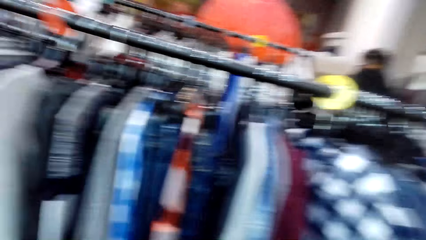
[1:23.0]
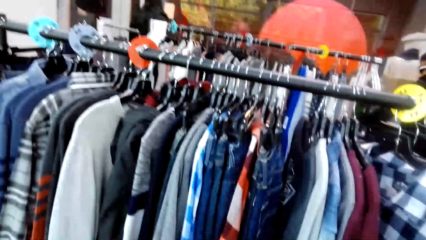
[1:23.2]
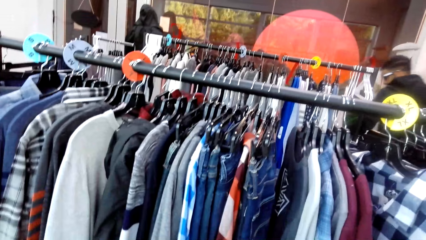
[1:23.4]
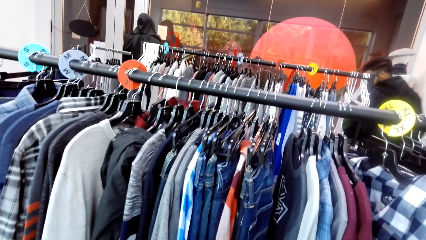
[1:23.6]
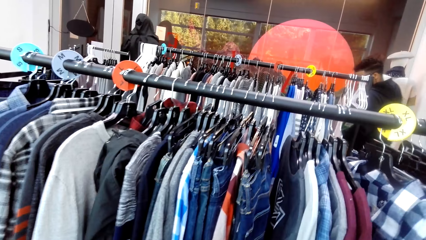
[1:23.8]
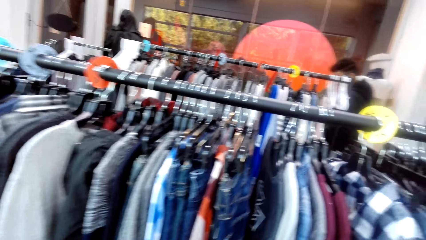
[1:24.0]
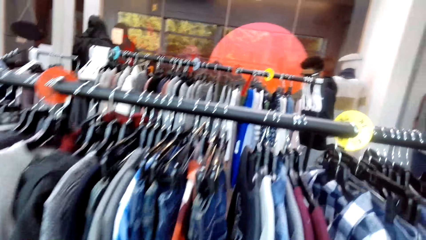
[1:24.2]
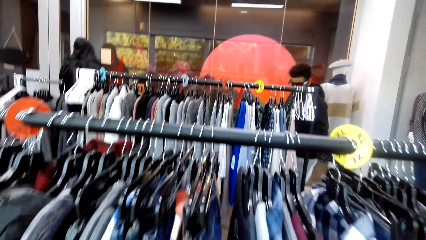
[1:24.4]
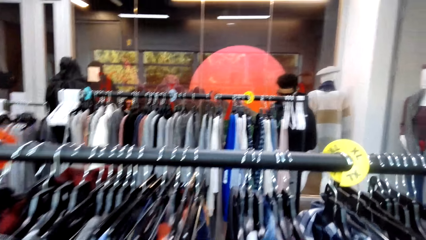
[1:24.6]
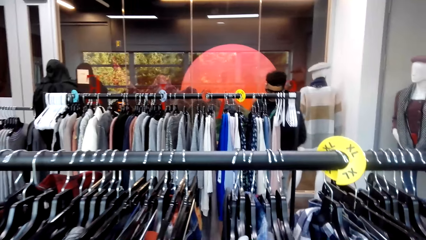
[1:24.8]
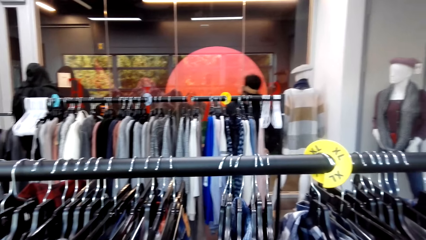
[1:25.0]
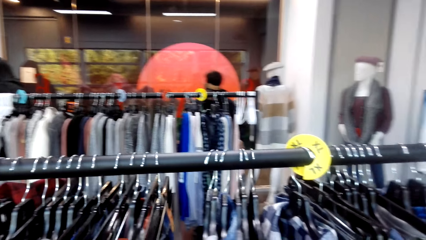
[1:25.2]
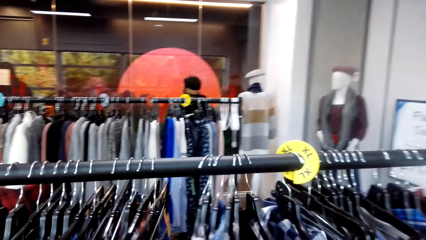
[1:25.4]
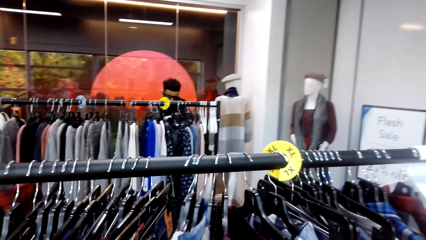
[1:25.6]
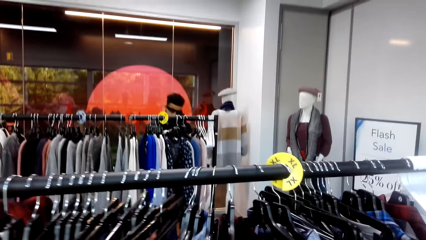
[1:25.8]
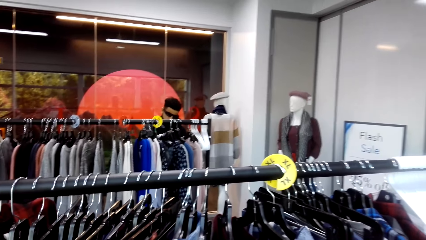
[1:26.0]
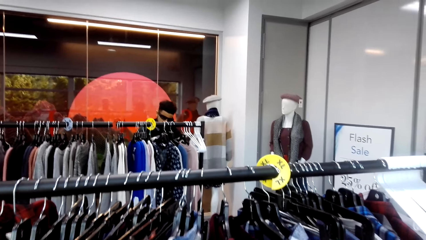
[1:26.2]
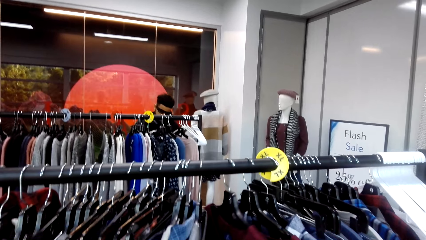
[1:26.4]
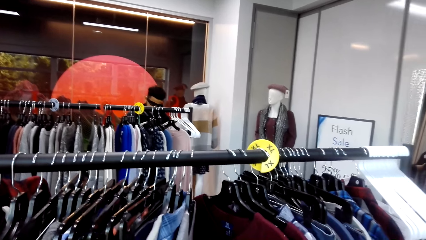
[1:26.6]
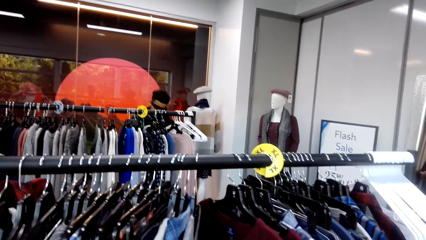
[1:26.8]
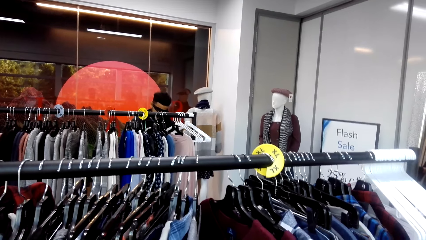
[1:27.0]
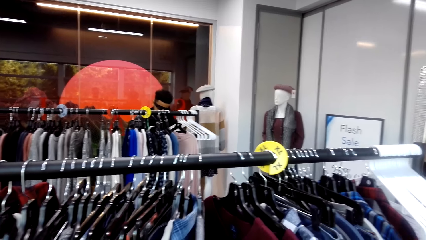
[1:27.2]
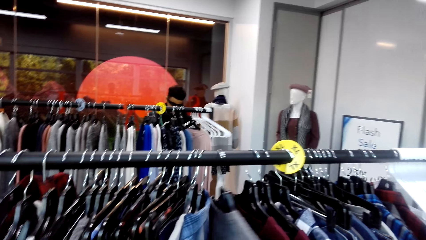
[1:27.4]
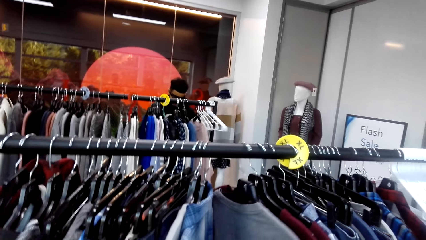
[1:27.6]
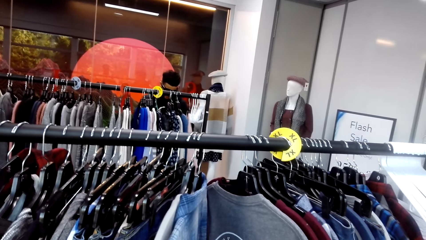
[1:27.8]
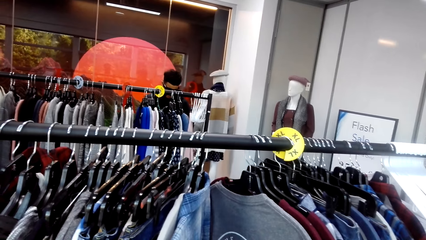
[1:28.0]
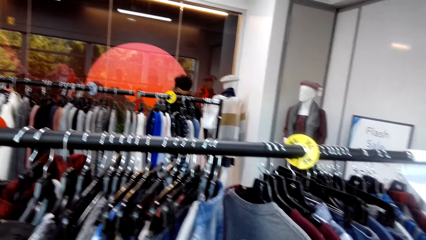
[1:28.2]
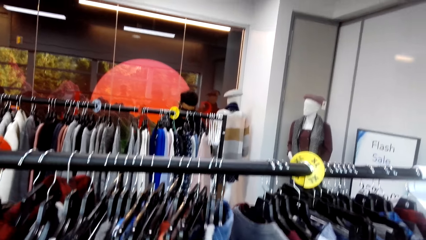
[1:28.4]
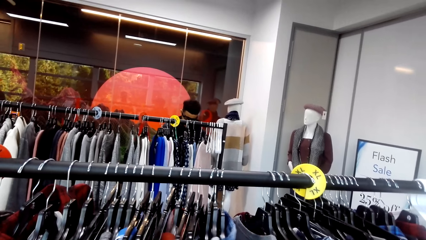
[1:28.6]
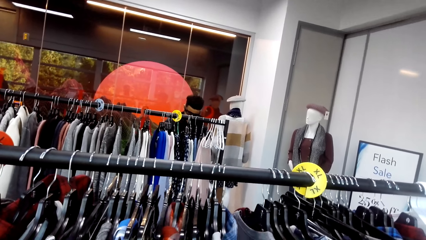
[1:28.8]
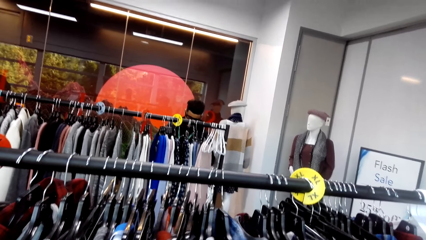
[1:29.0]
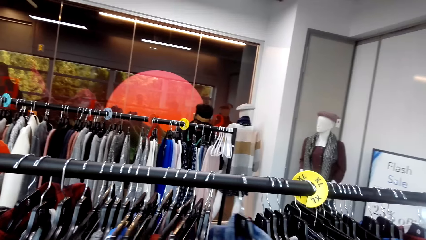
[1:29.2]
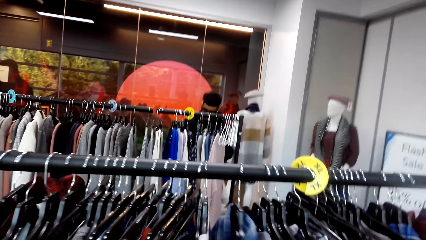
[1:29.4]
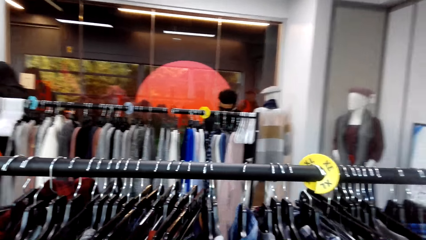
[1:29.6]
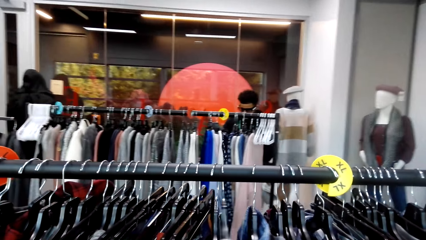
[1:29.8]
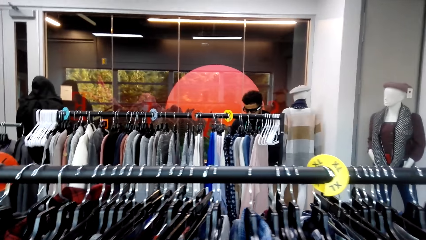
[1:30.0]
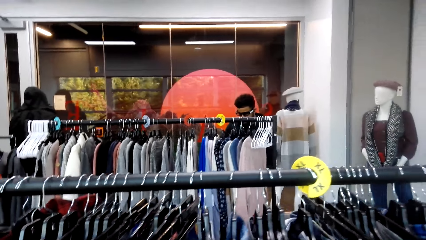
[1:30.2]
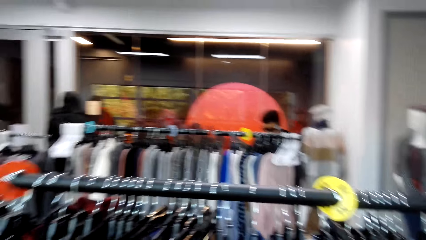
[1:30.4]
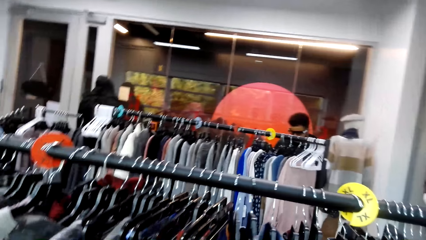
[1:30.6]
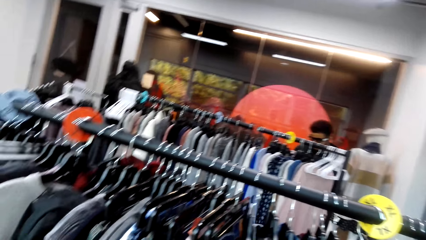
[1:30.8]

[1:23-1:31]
The camera wearer touches clothes on the stand. A man inspects hanging shirts.

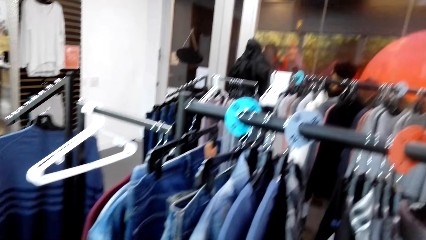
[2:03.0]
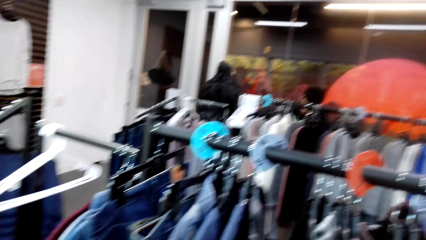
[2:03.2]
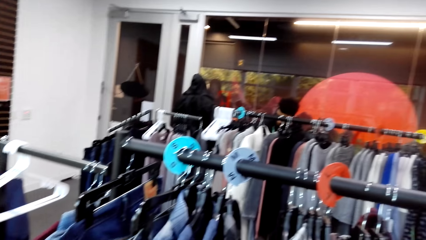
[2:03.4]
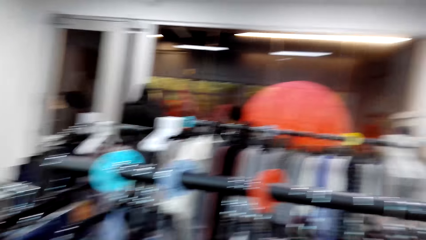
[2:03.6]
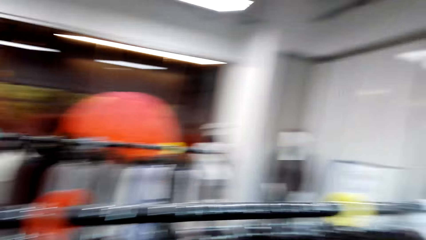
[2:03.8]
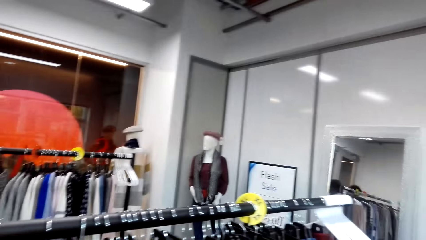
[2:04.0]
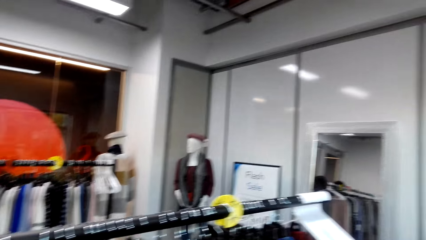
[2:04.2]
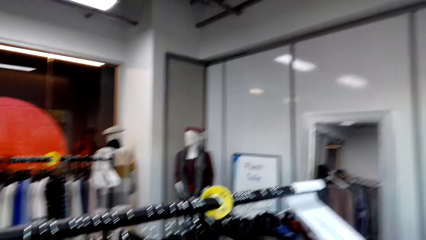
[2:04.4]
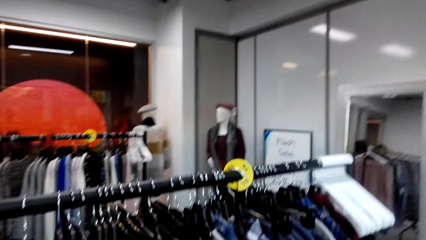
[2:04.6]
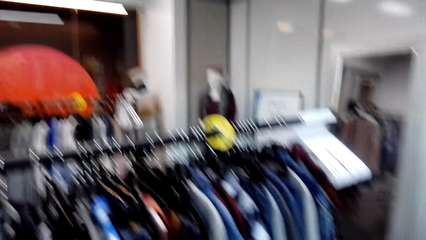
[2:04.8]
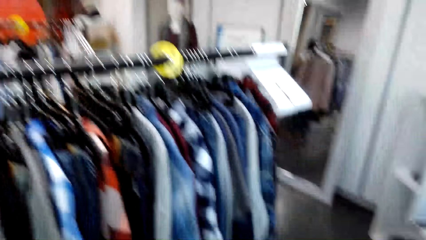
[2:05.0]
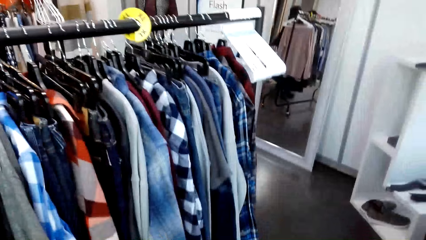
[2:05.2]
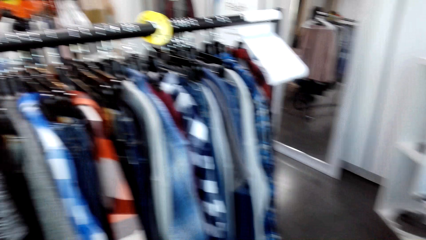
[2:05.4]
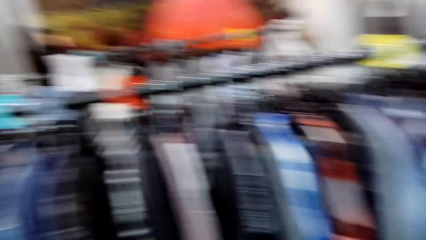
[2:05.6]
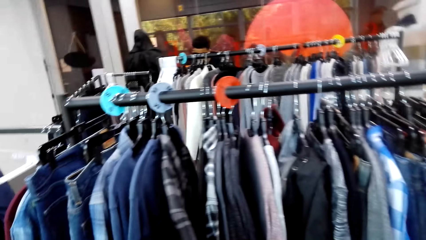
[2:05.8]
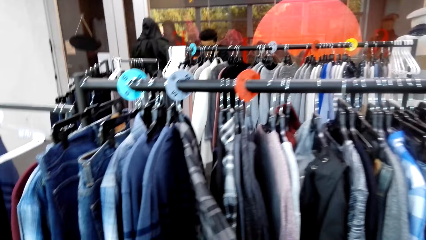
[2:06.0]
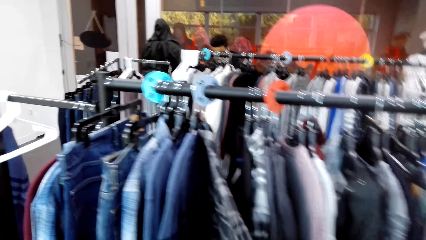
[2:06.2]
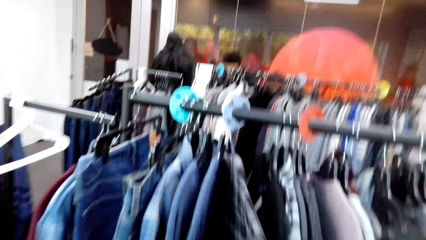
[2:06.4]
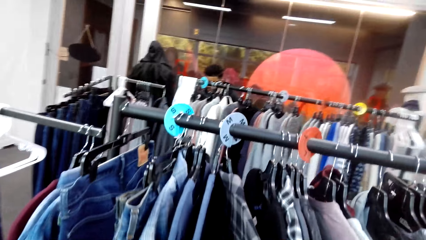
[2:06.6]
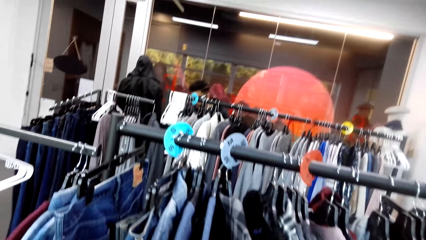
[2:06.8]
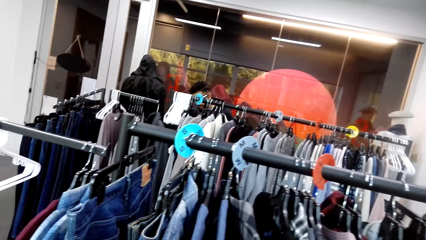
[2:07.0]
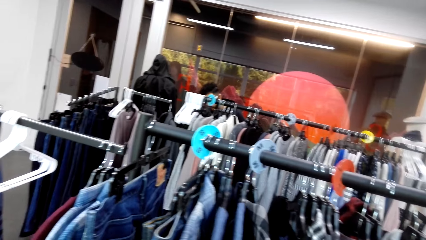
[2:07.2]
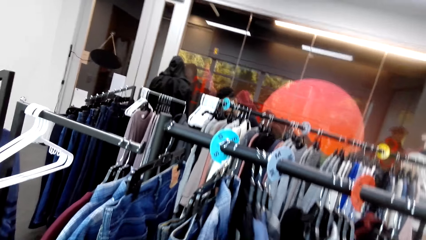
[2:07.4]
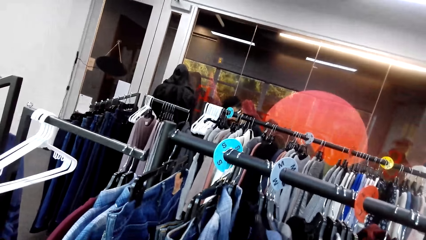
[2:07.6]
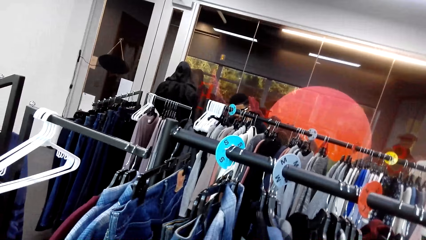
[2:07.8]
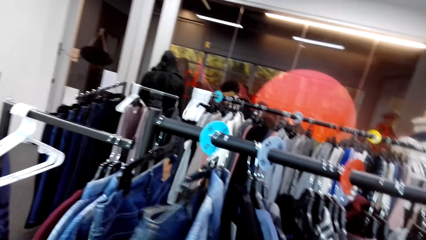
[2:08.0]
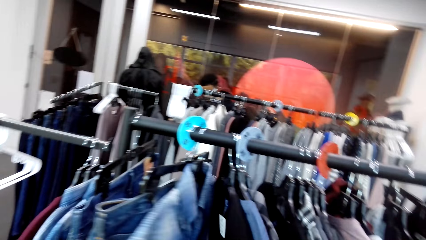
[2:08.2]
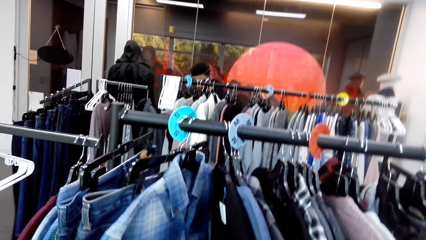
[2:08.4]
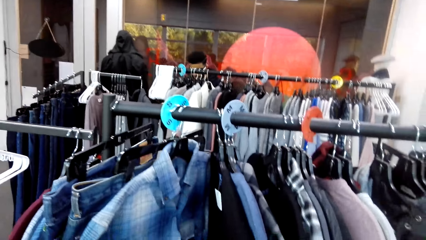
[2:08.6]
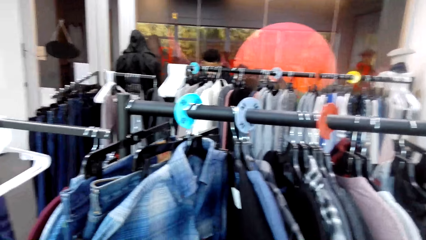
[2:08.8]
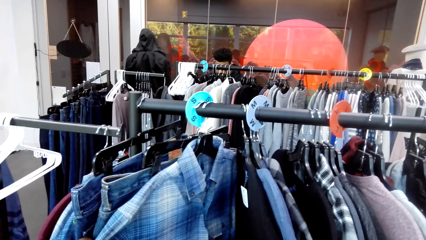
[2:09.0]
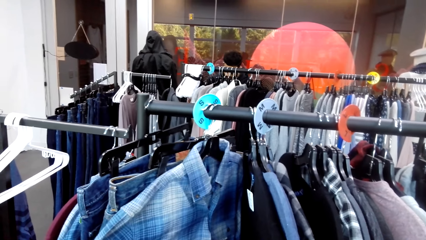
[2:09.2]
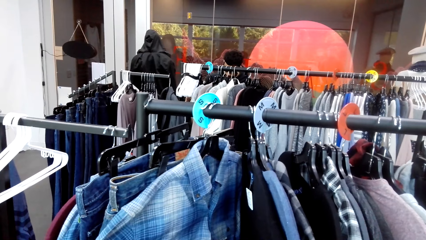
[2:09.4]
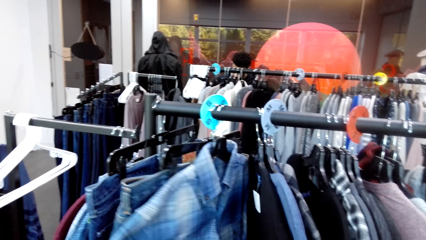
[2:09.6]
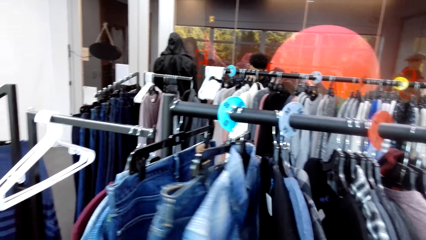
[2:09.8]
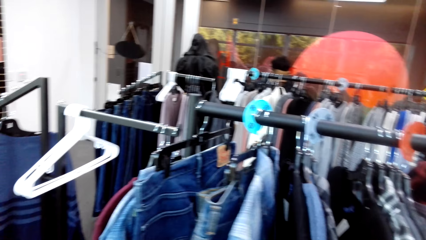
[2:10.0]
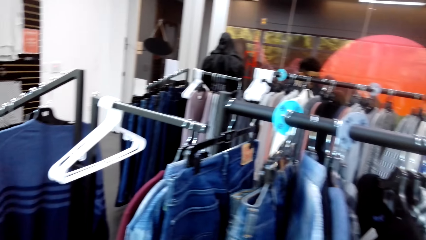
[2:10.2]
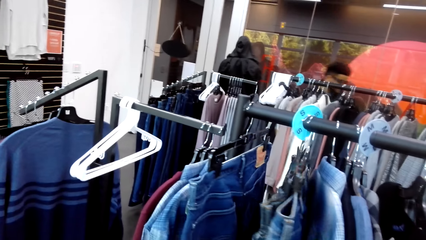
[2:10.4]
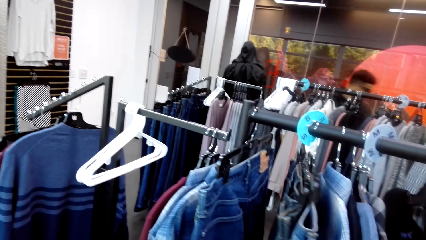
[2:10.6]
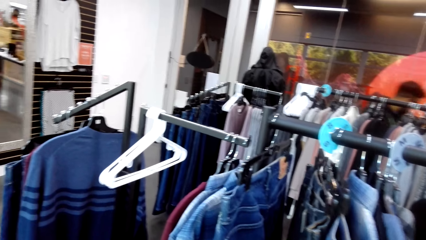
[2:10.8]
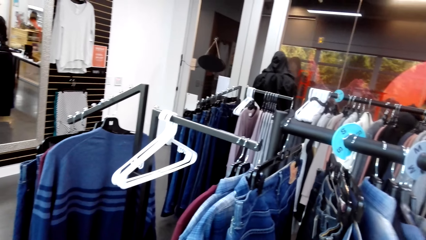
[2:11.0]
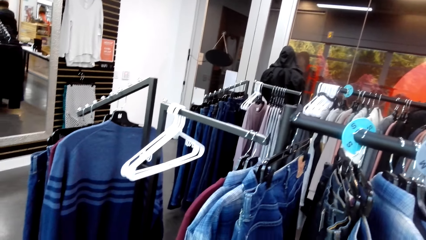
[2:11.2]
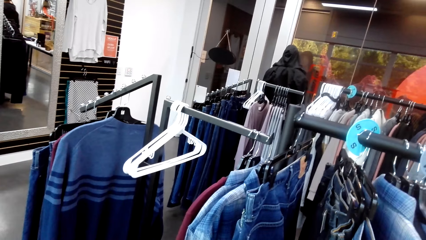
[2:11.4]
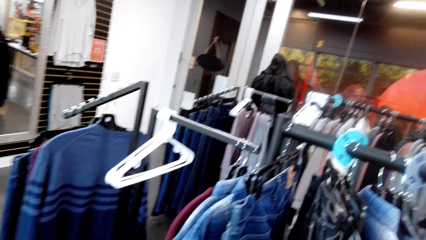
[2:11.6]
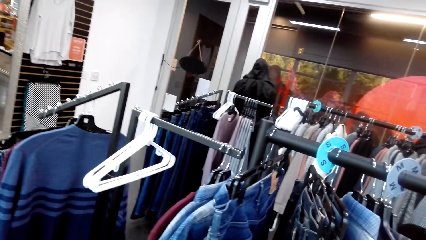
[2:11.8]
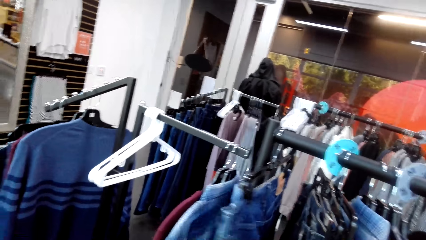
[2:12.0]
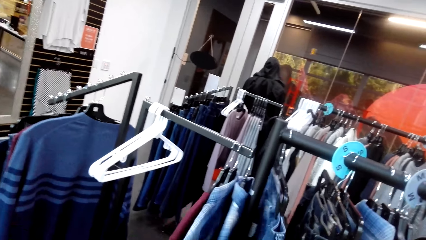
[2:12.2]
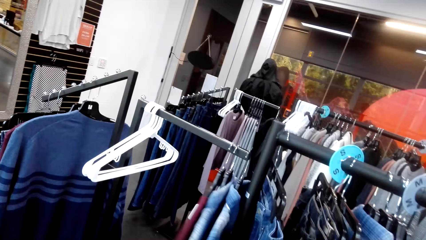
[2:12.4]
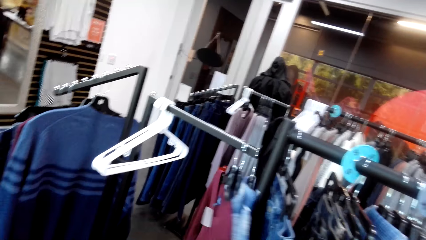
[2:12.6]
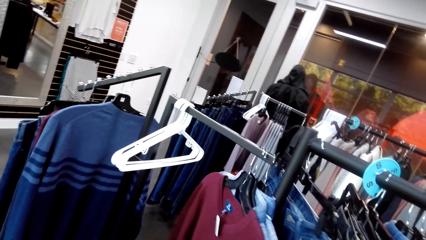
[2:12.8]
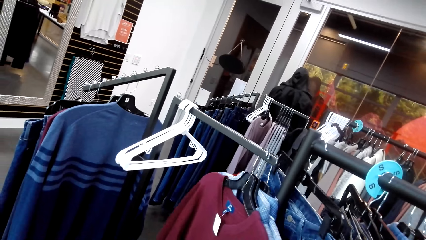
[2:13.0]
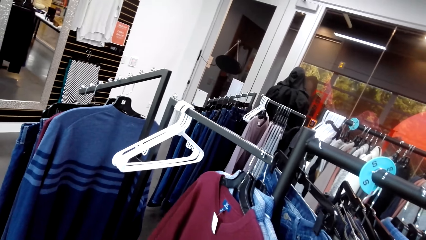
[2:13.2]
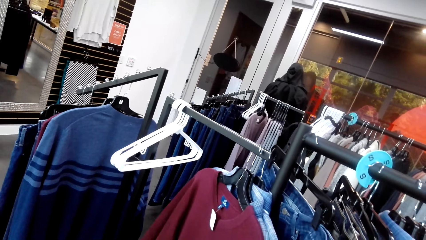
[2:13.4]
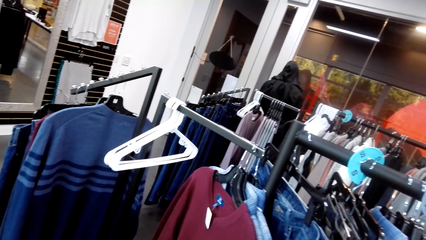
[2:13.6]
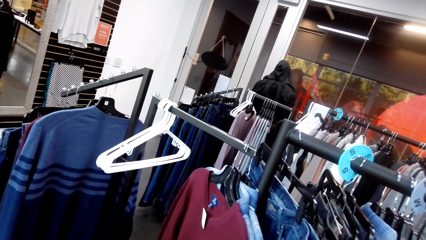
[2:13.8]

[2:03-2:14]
The camera wearer looks around the shop. They move around the shop. They touch clothes on the stand. They inspect the hanging clothes.
